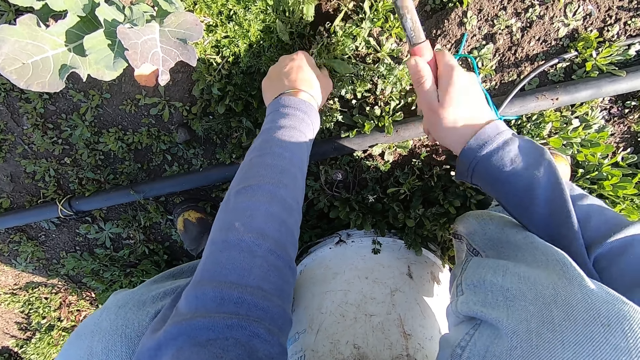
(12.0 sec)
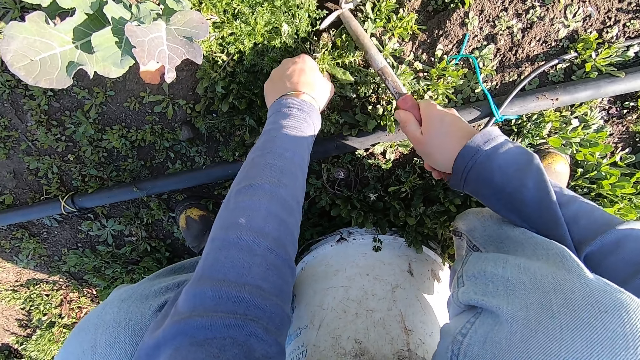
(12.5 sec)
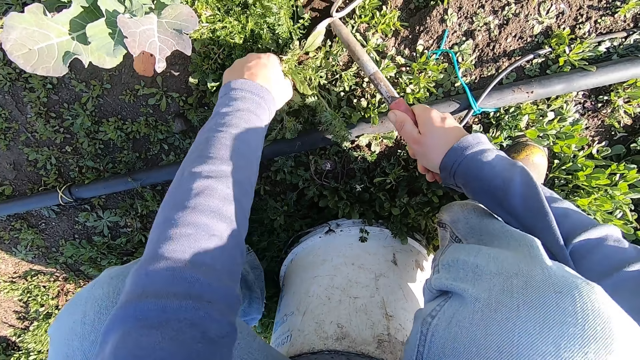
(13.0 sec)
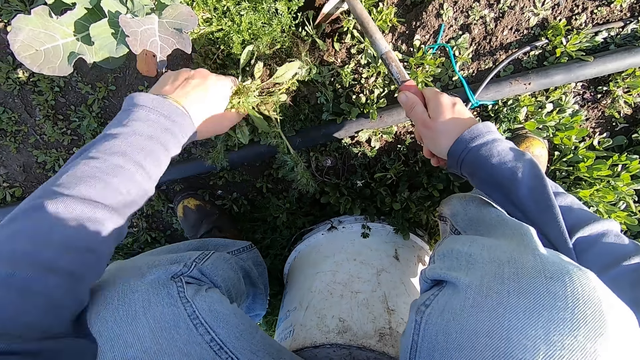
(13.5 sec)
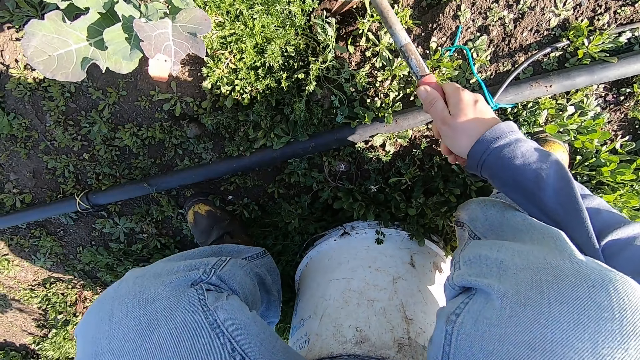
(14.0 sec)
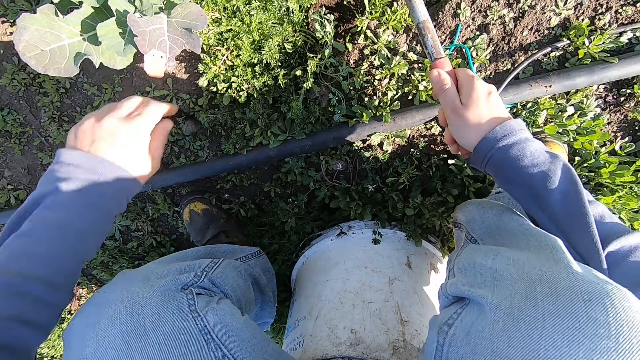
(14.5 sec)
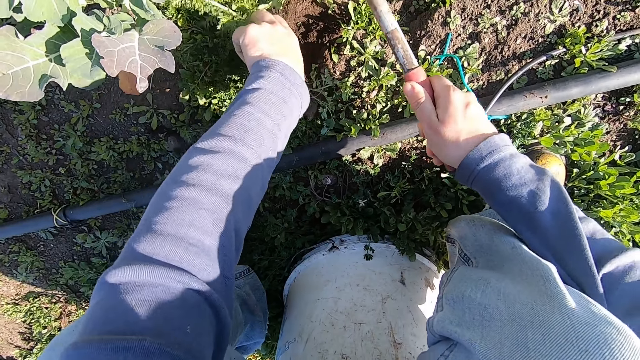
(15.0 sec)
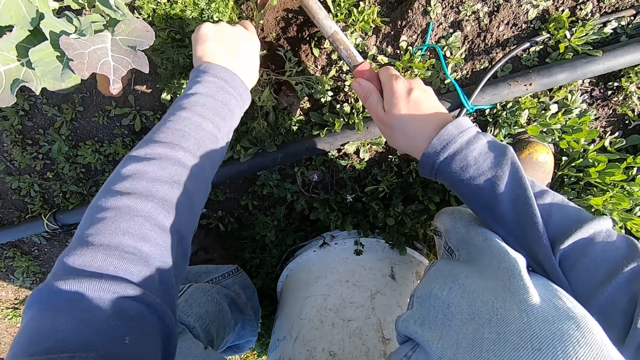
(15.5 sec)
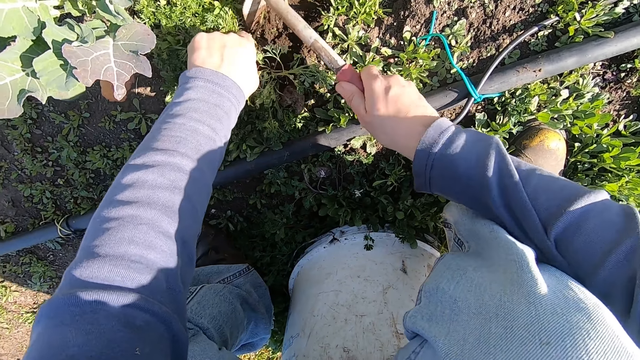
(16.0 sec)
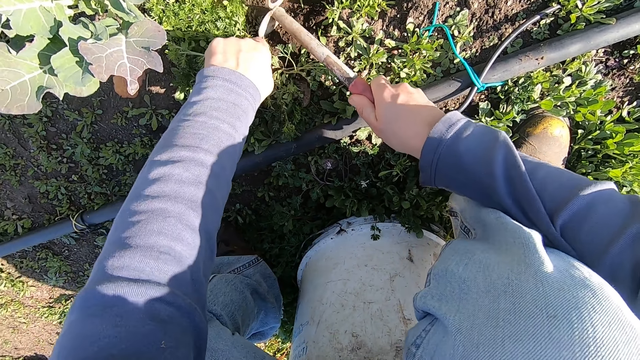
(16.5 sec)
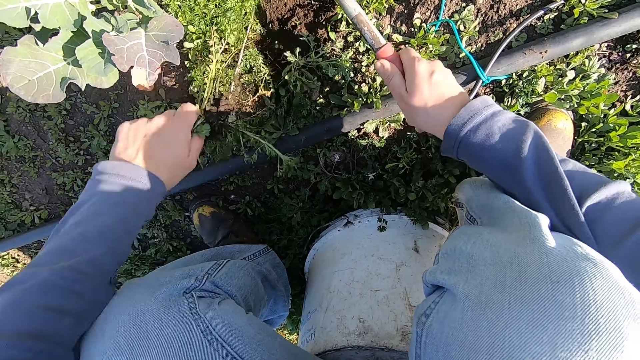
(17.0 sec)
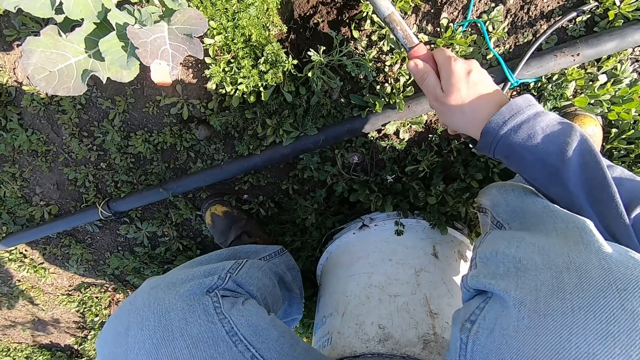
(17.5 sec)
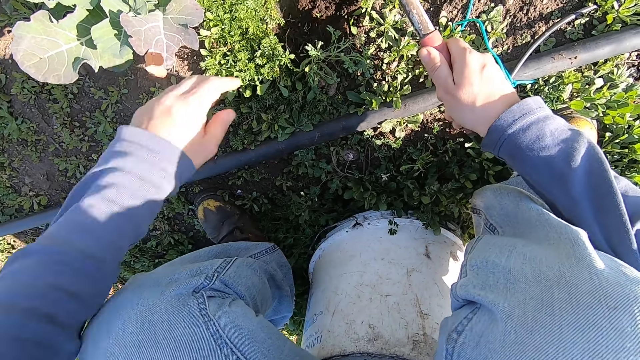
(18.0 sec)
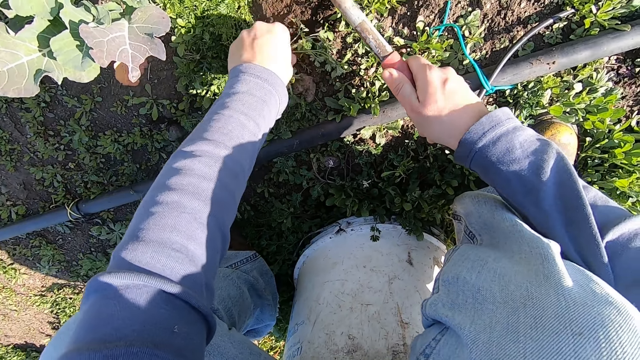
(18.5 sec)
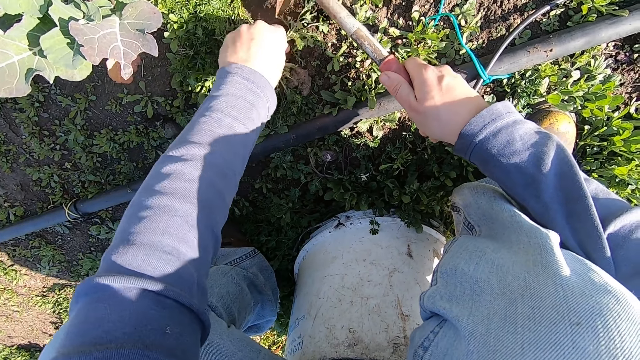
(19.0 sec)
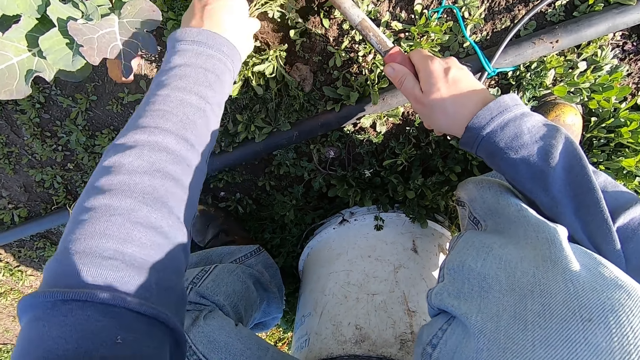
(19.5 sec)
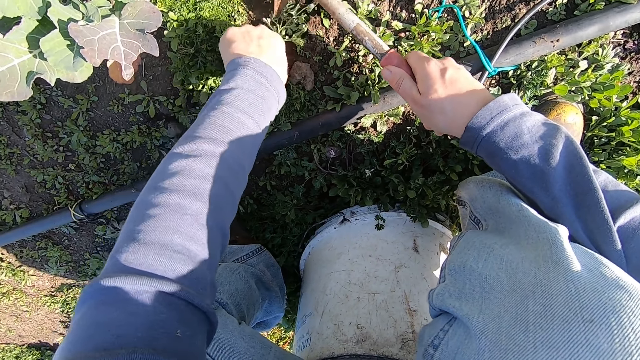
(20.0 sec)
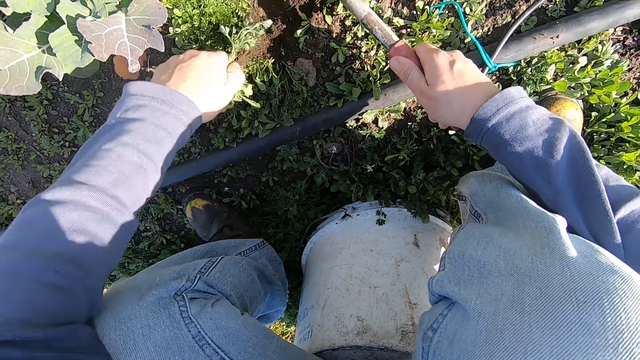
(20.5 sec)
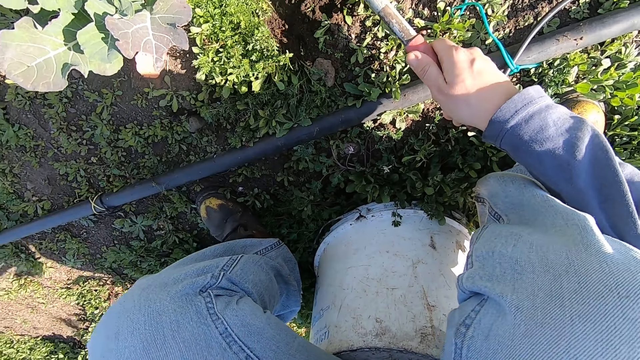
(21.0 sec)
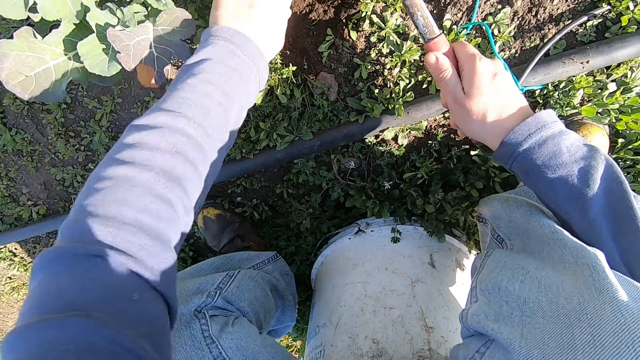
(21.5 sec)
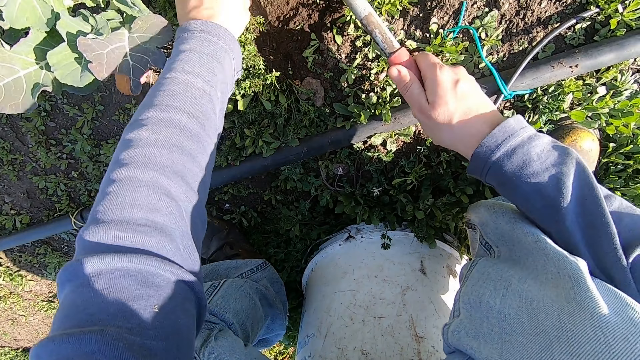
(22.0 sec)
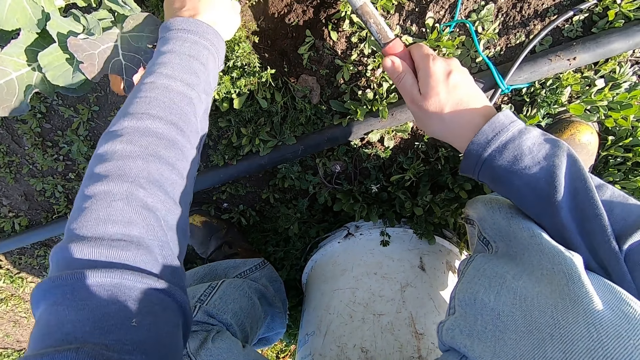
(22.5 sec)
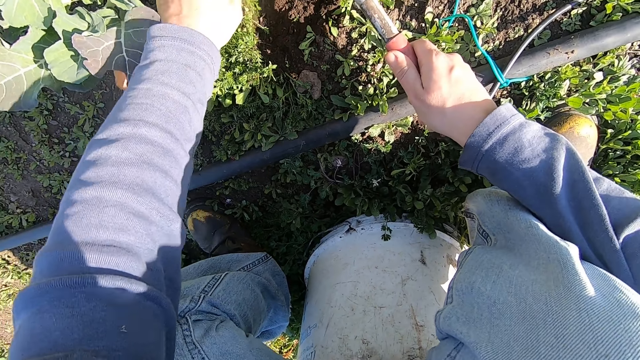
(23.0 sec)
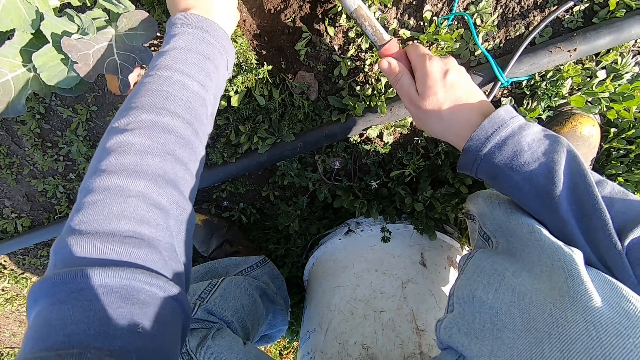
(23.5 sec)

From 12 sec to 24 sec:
The camera wearer throws away the uprooted weed. He grabs hold of the weed on the ground. He weeds with the hoe in his right hand and his left hand. He throws away the uprooted weed. He weeds with the hoe in his right hand and his left hand. He grabs hold of the weed on the ground. He throws away the uprooted weed. He weeds with the hoe in his right hand and his left hand.

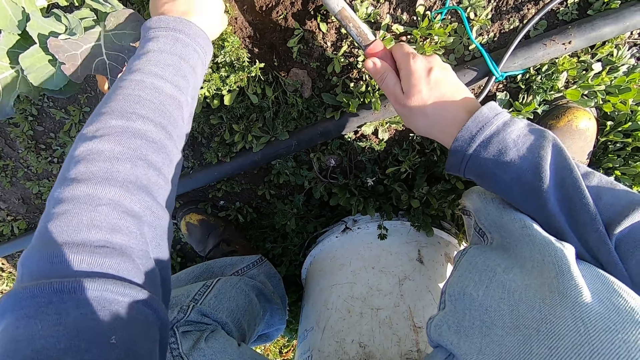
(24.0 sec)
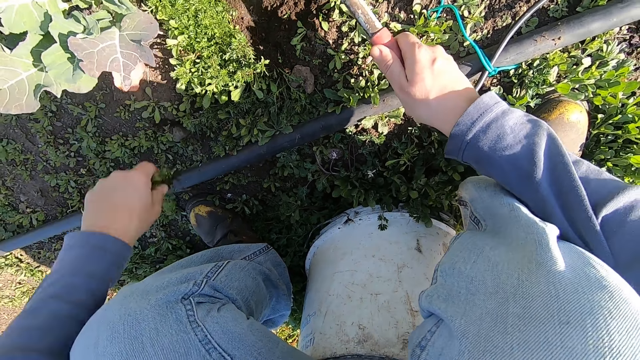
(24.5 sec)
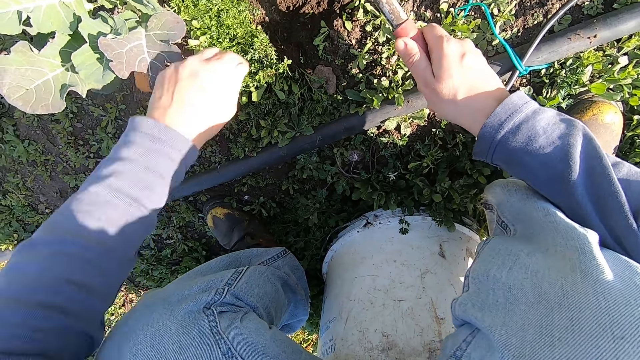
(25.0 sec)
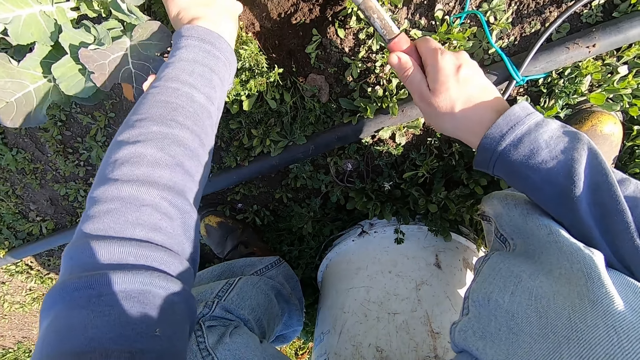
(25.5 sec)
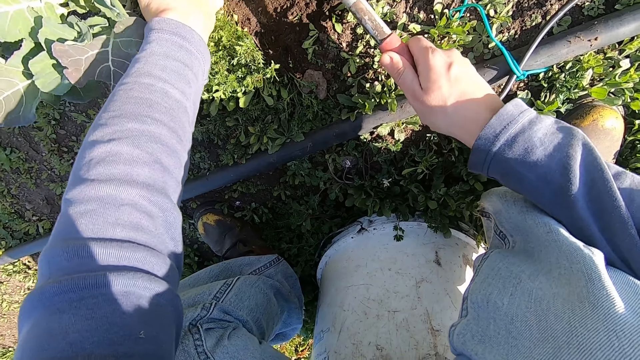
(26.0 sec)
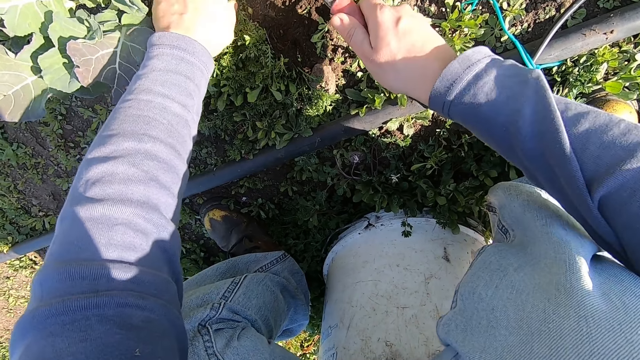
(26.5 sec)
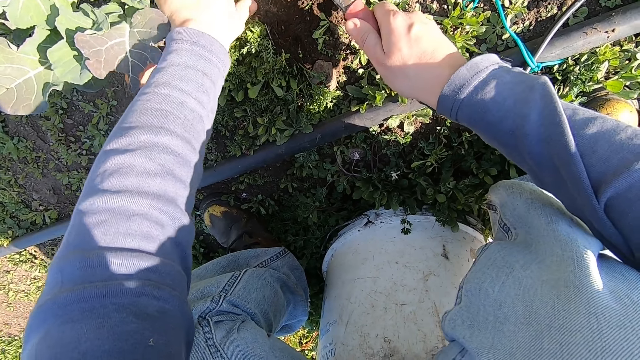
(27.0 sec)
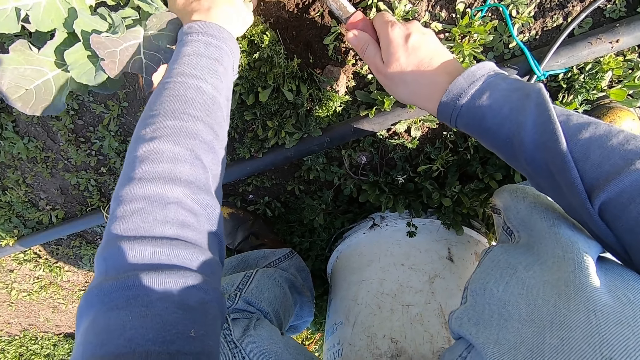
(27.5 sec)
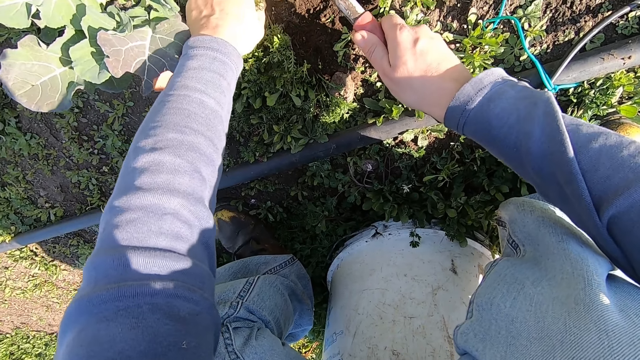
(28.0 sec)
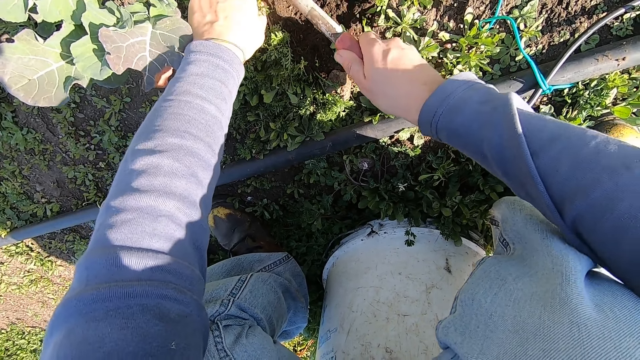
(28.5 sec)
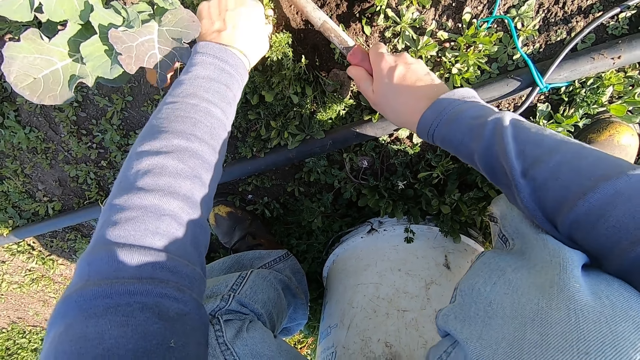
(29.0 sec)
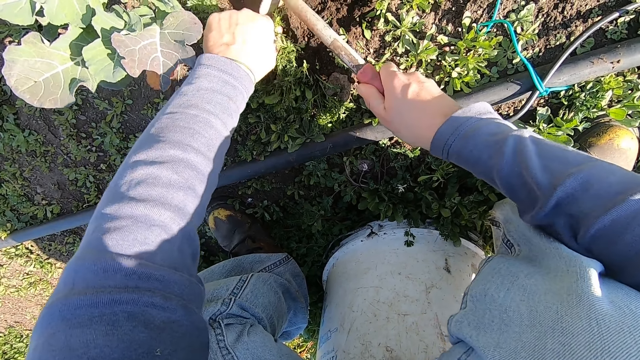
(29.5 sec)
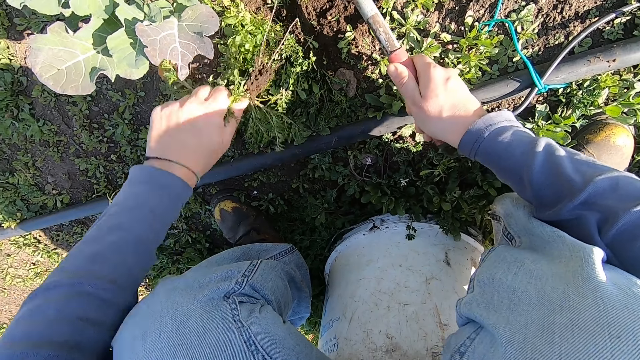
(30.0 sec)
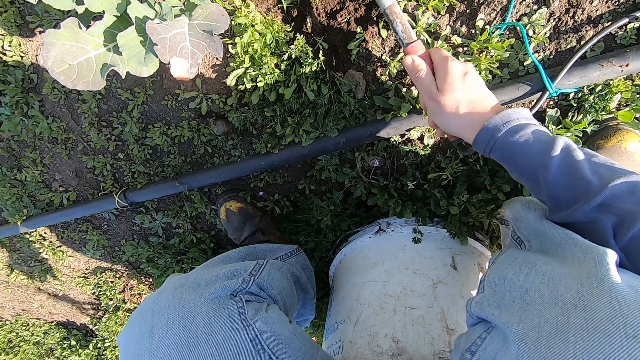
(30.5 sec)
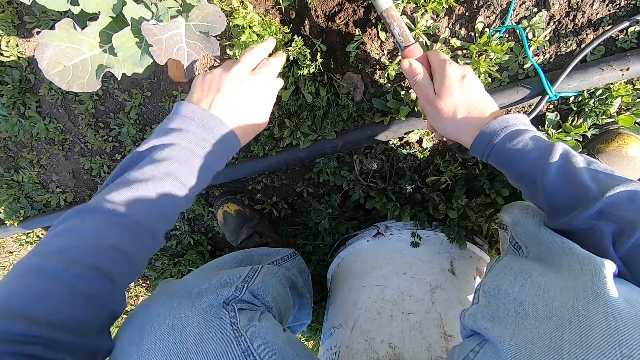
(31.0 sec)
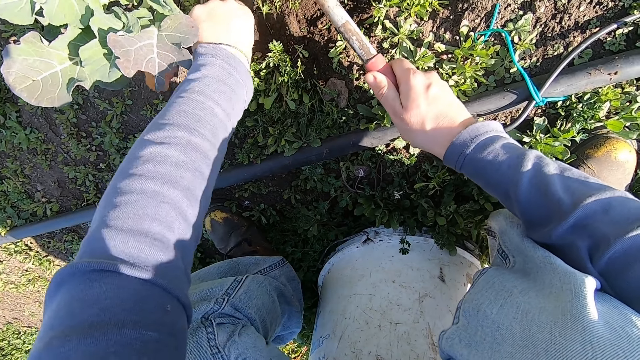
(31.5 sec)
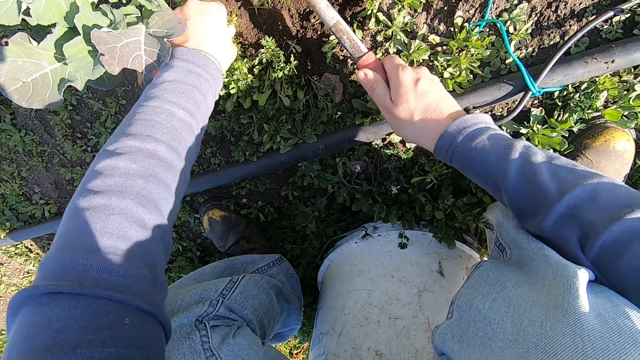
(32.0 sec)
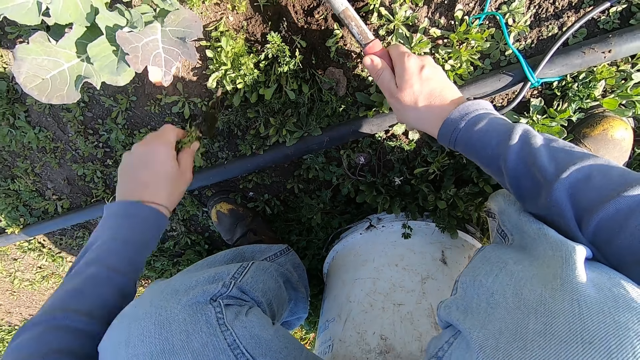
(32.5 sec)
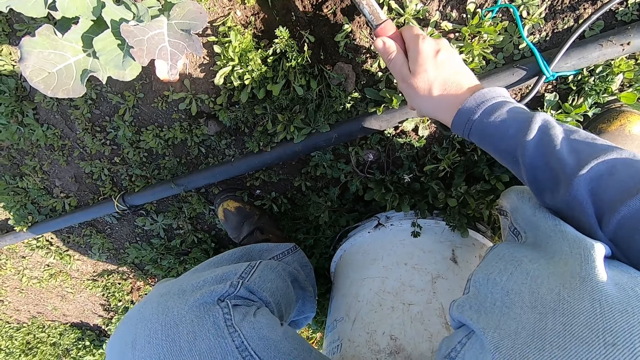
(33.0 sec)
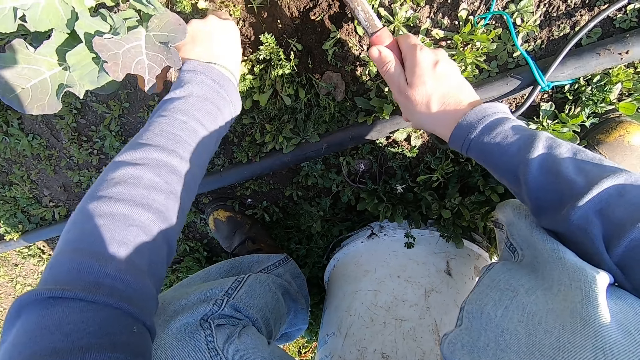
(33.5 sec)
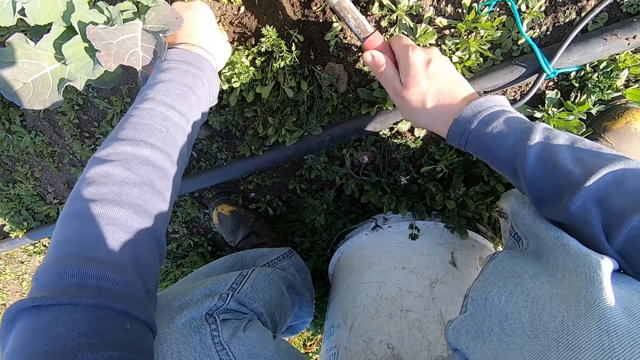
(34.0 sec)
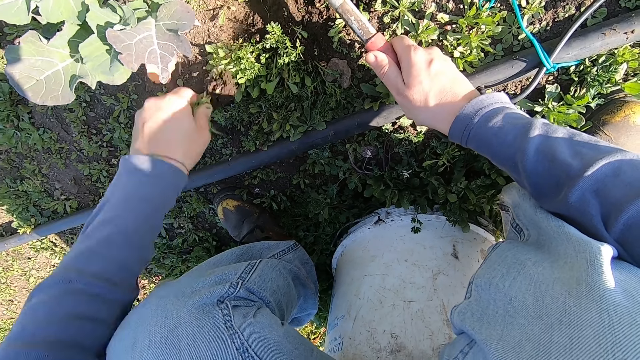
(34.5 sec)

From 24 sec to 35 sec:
The camera wearer throws away the uprooted weed. He weeds with the hoe in his right hand and his left hand. He throws away the uprooted weed. He weeds with the hoe in his right hand and his left hand. He throws away the uprooted weed. He weeds with the hoe in his right hand and his left hand.
